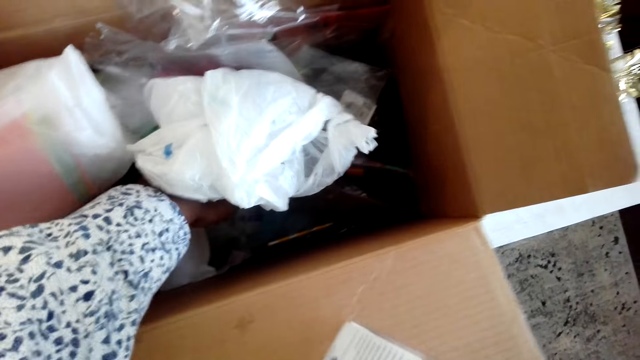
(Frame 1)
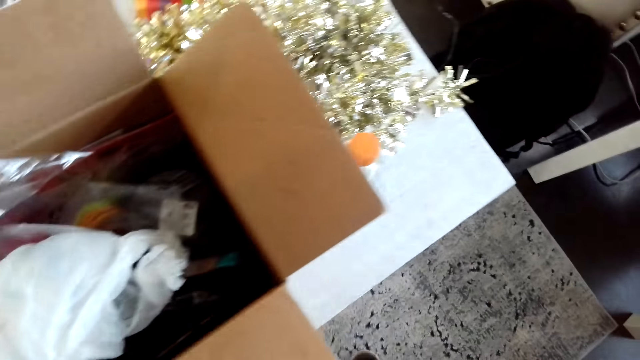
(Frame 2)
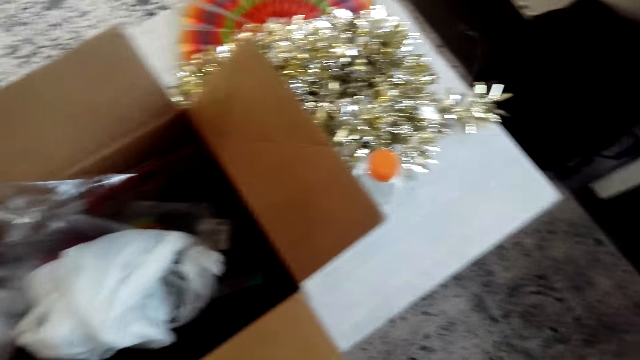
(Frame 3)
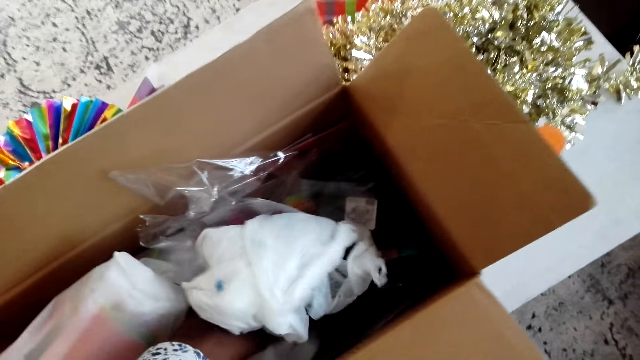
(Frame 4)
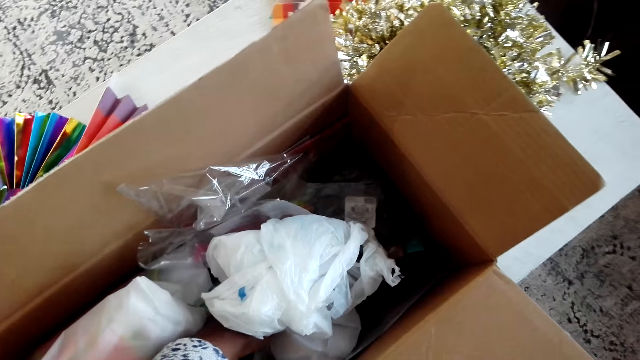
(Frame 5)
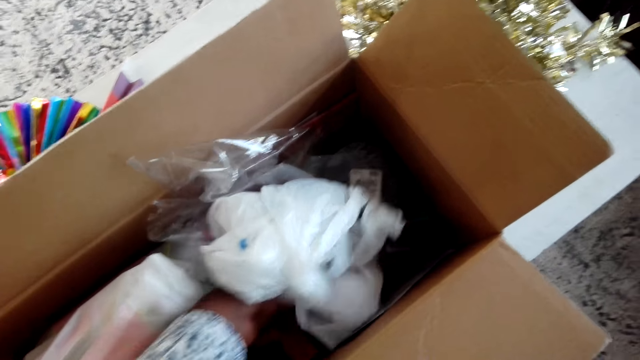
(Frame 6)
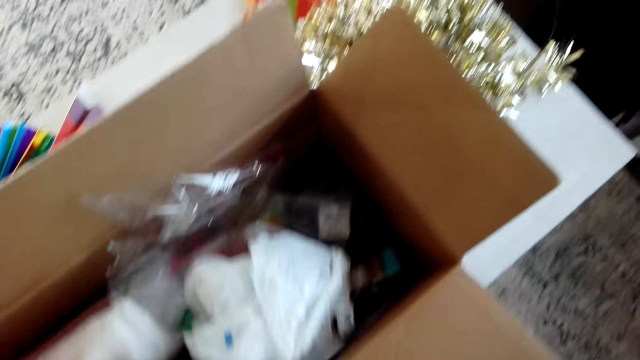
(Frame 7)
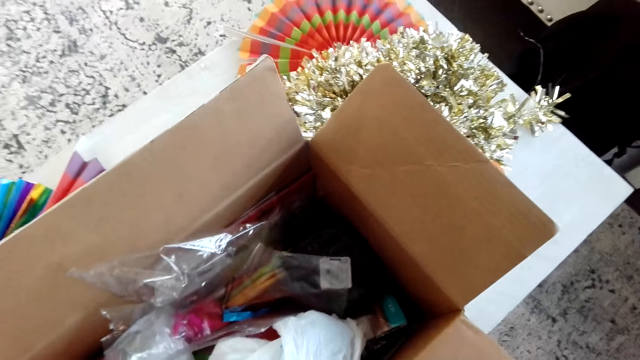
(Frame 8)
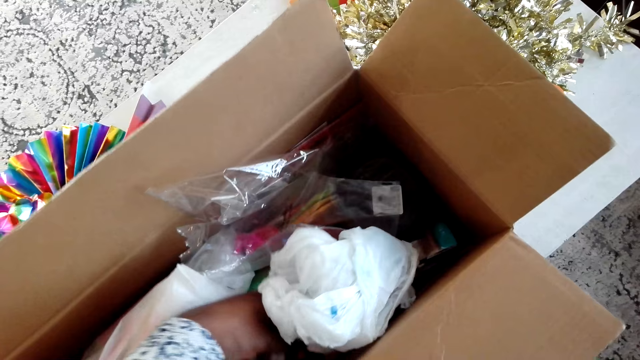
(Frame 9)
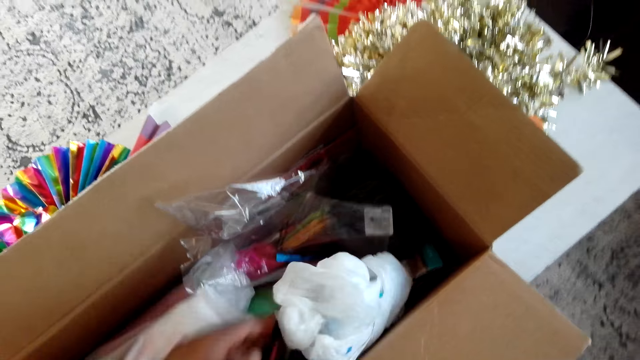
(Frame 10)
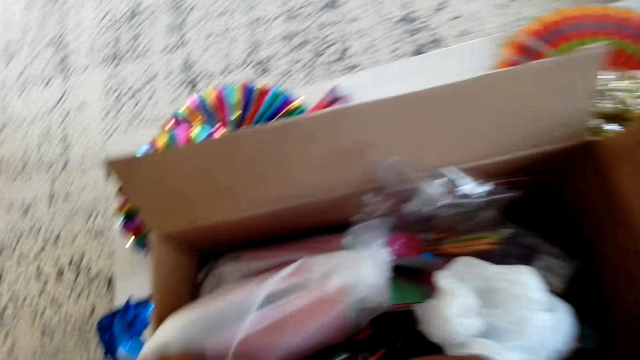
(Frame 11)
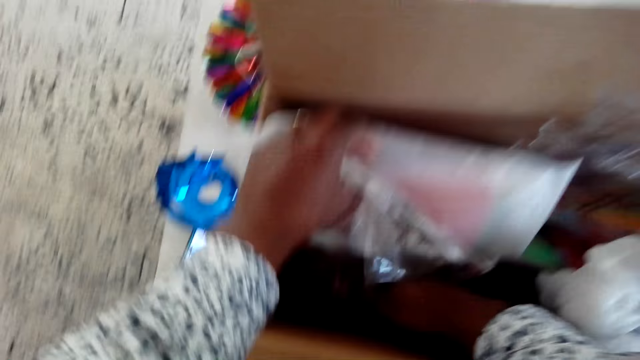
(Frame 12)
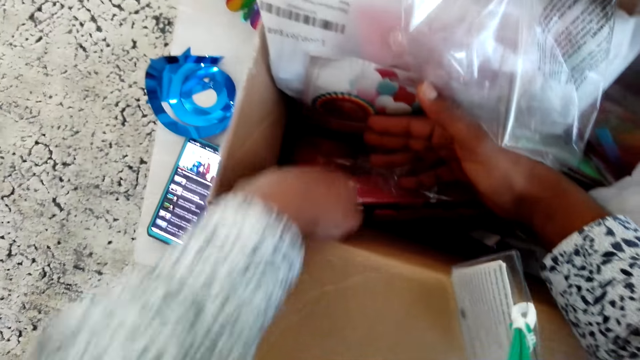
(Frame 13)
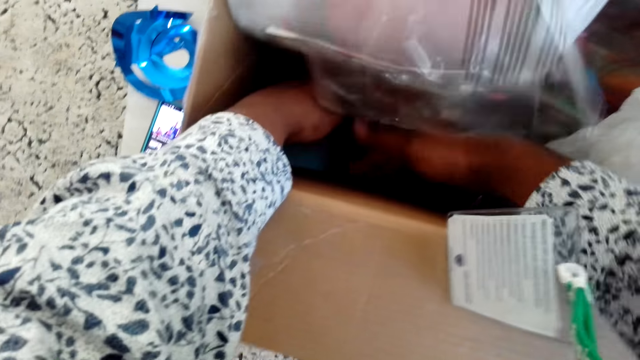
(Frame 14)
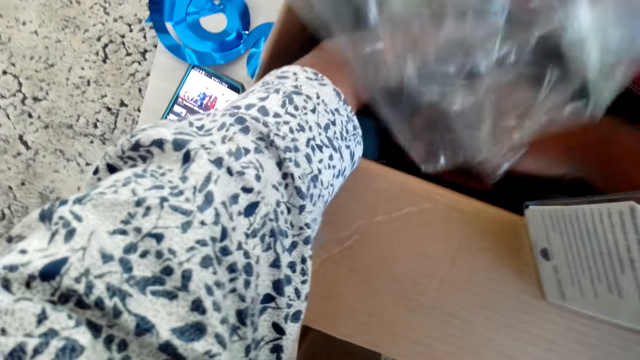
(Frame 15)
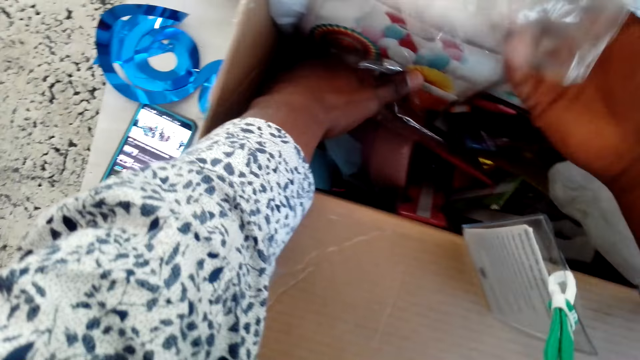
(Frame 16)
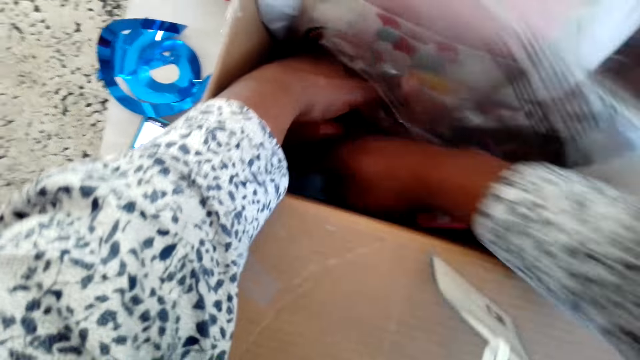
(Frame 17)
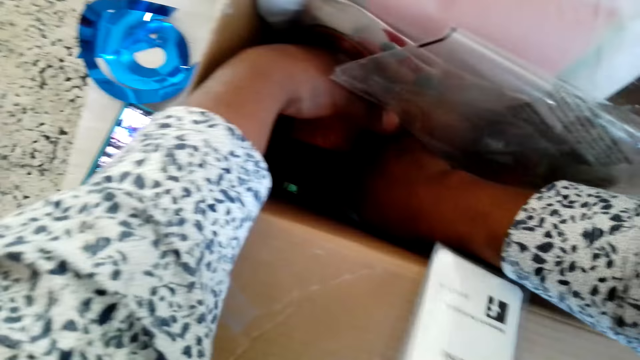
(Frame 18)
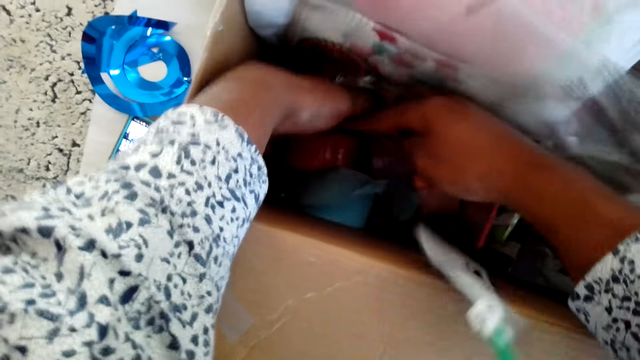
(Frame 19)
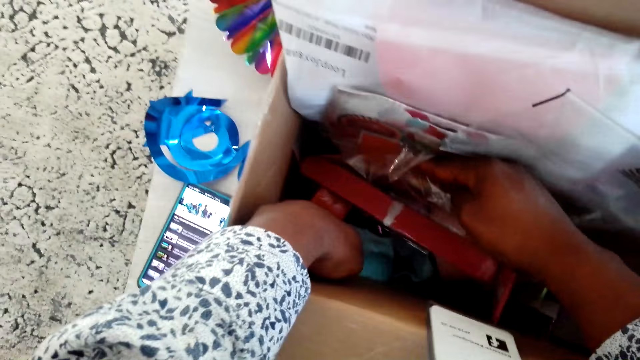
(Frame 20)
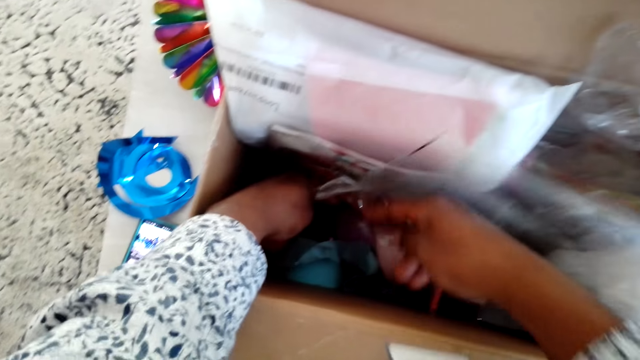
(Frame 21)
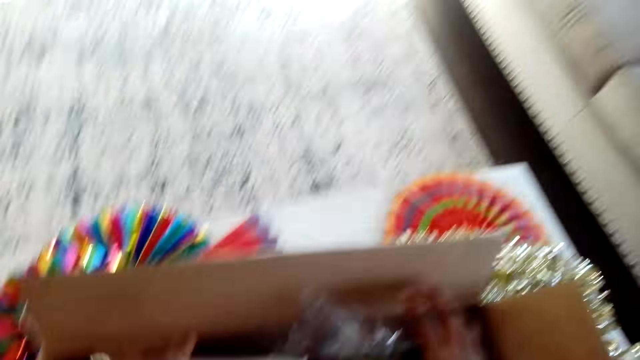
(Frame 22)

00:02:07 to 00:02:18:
The camera wearer sorts the decorations in the box.

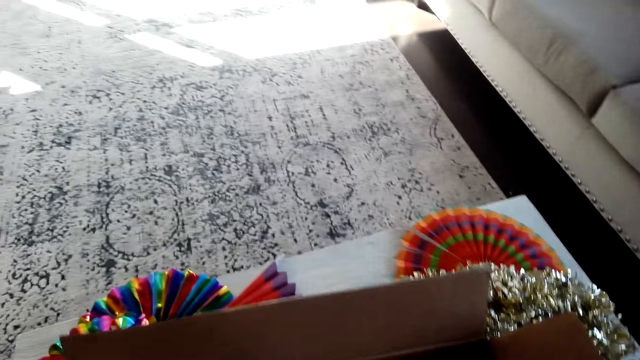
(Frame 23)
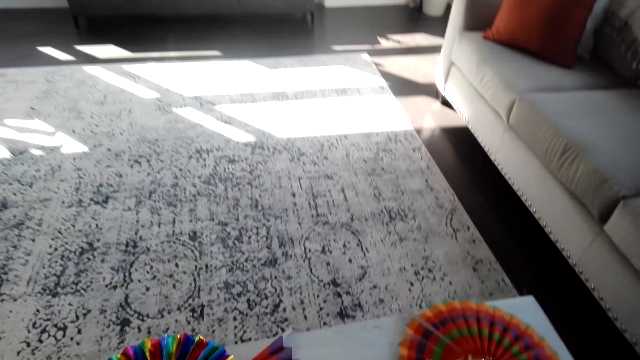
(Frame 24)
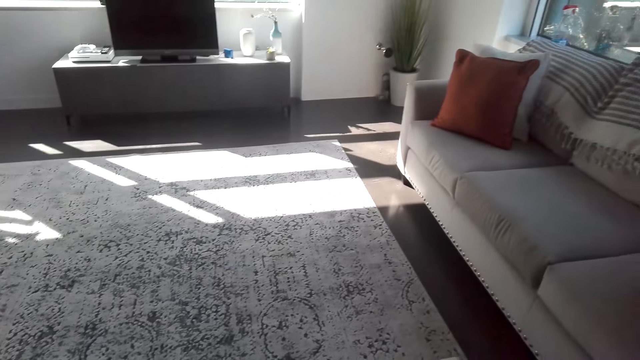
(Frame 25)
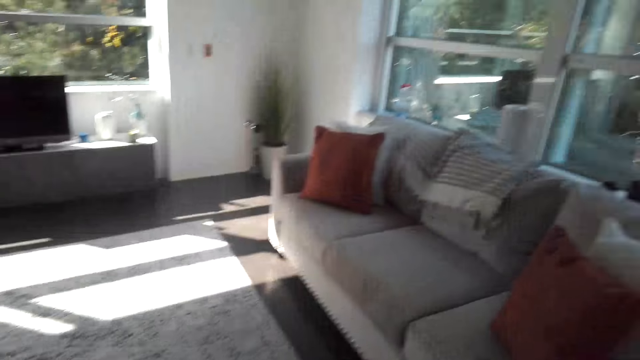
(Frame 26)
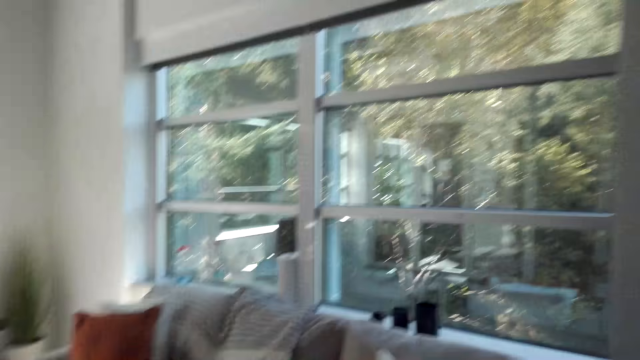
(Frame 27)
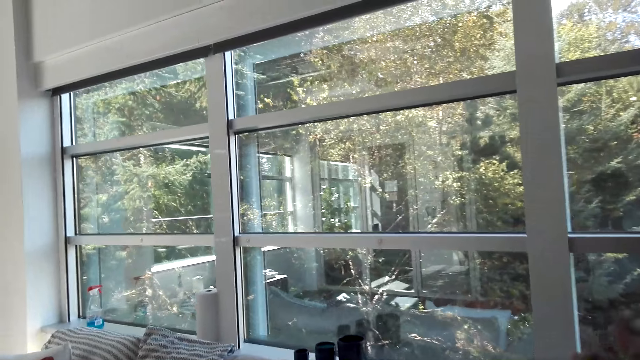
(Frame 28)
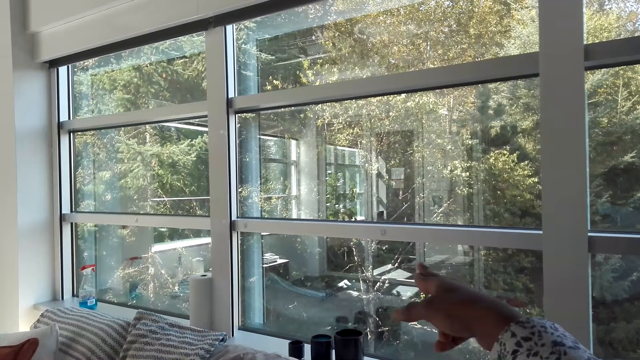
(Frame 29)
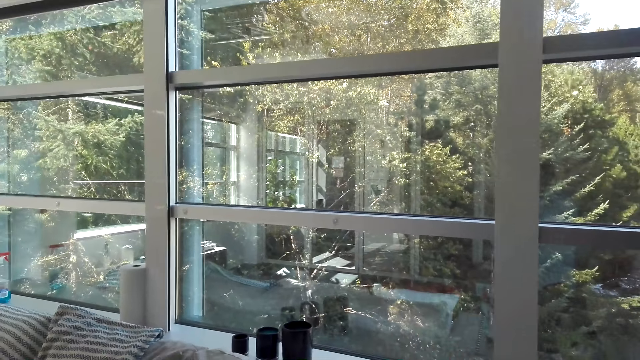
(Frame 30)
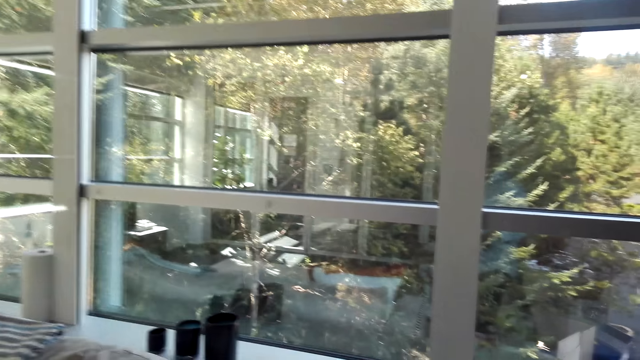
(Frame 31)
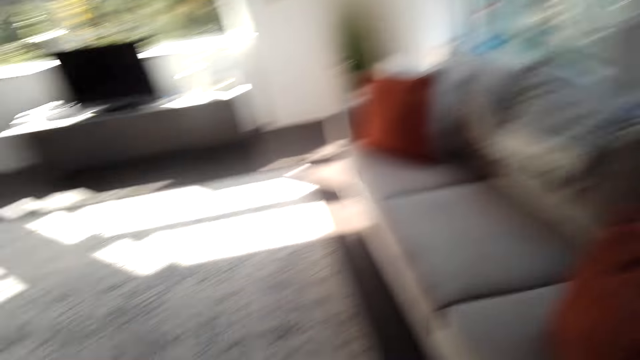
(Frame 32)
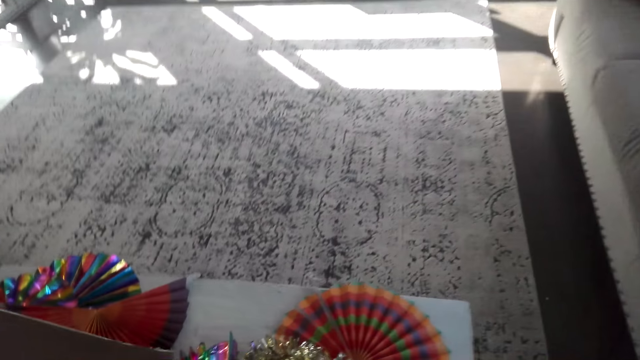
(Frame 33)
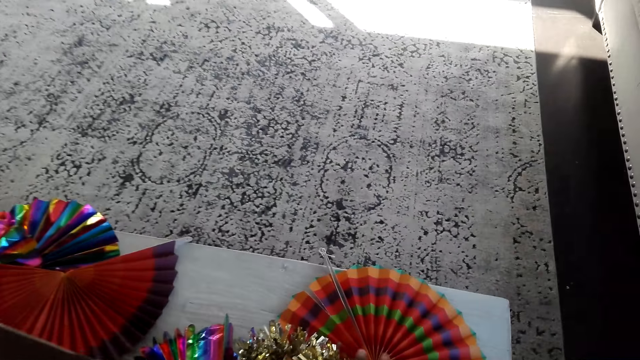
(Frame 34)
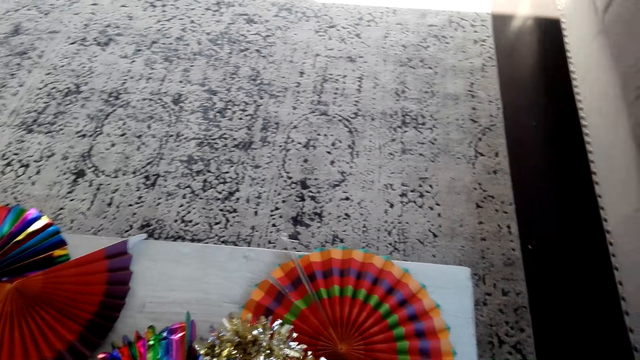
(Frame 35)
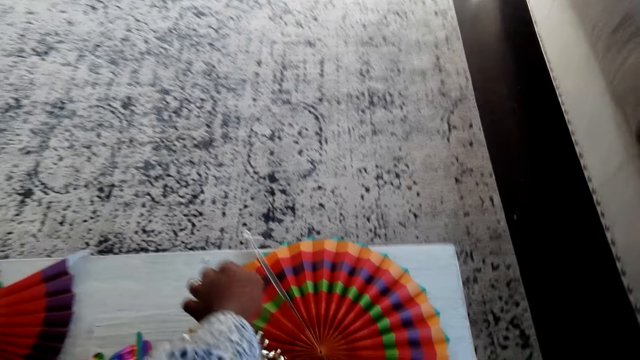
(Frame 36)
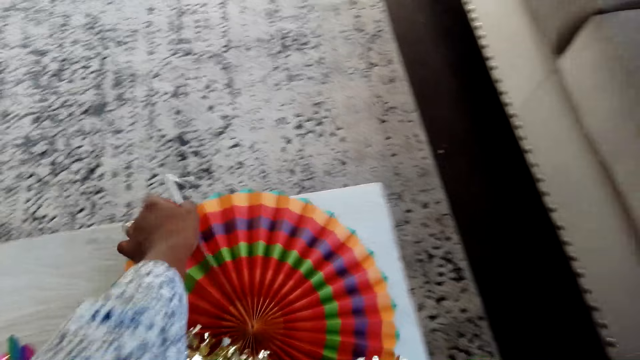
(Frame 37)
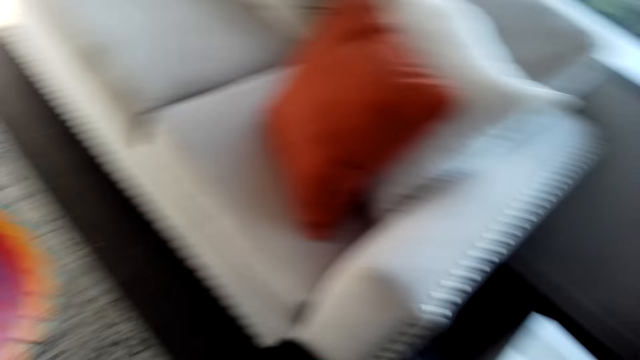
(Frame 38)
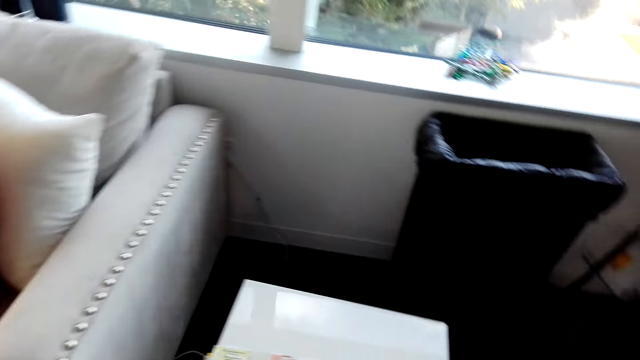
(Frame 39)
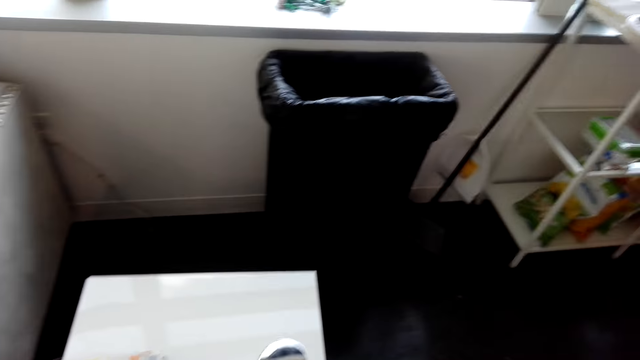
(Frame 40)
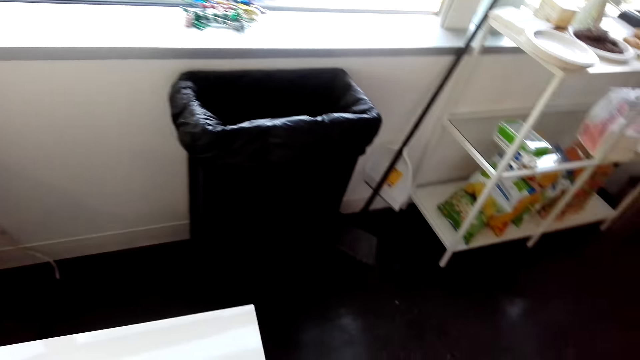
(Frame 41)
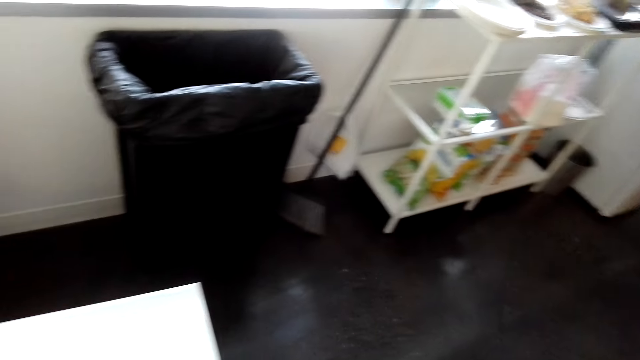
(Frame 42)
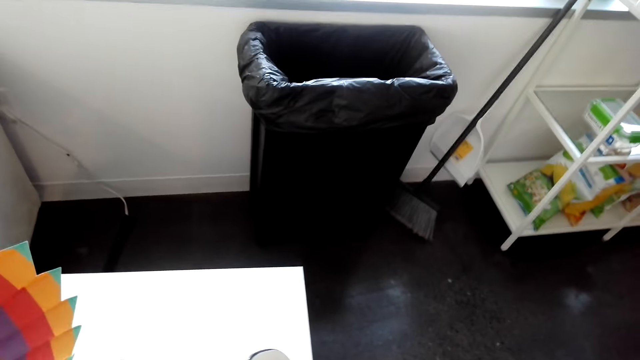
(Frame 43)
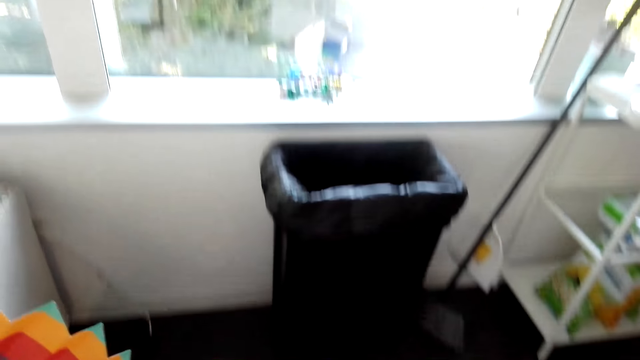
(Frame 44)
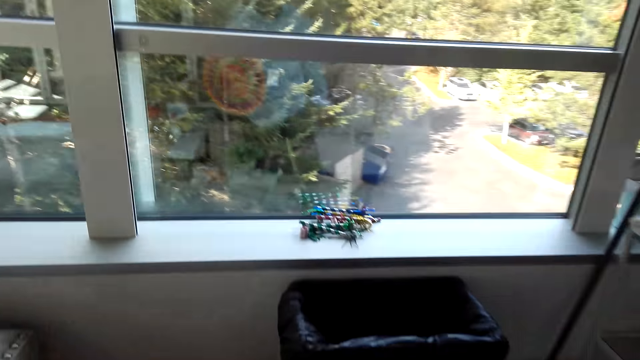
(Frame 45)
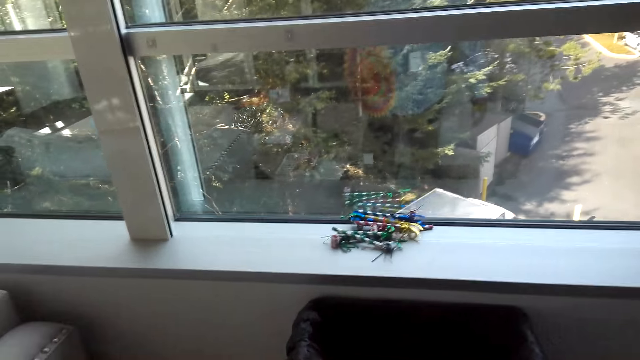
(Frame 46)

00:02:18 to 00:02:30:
The camera wearer looks around. They point at the window. They pick up the paper fan.
